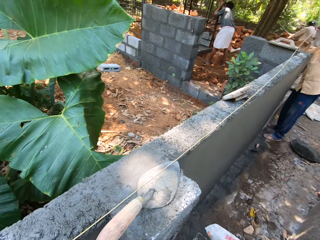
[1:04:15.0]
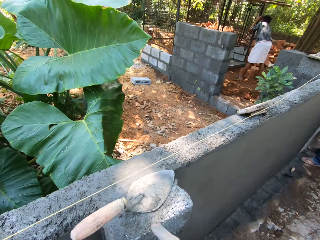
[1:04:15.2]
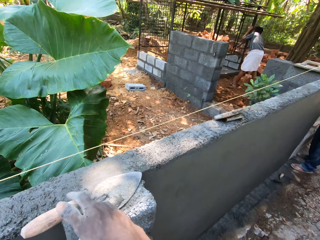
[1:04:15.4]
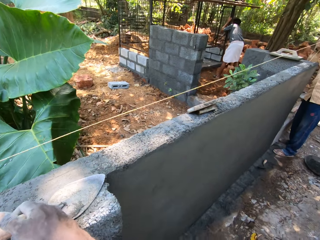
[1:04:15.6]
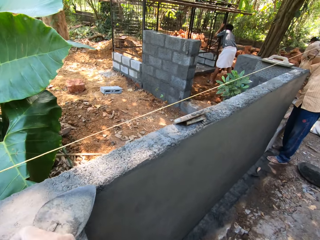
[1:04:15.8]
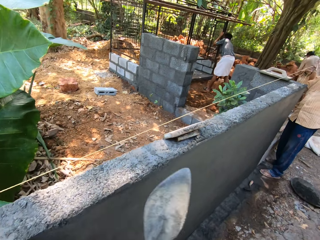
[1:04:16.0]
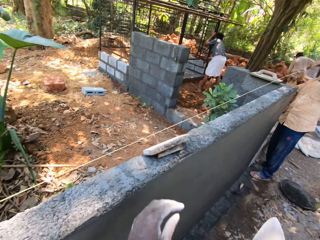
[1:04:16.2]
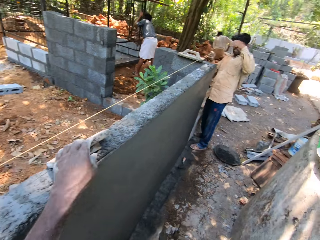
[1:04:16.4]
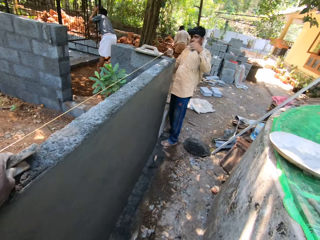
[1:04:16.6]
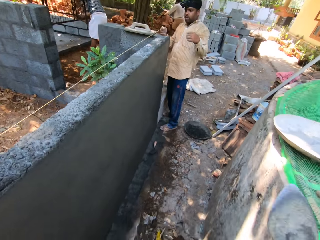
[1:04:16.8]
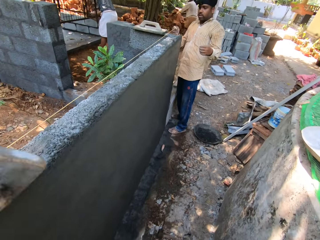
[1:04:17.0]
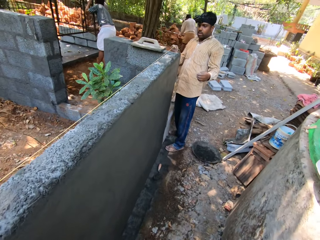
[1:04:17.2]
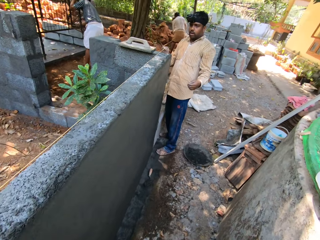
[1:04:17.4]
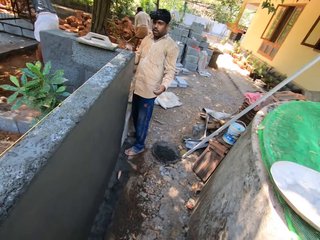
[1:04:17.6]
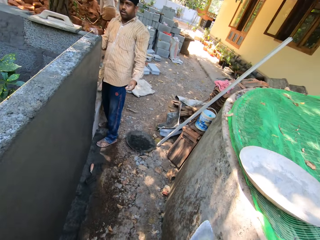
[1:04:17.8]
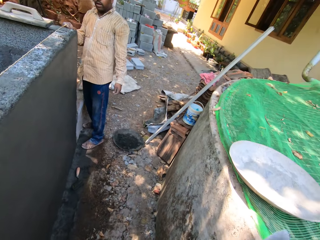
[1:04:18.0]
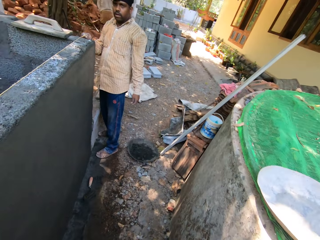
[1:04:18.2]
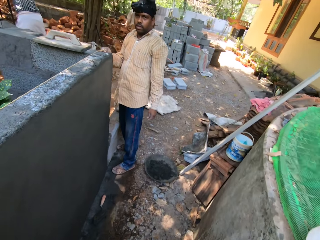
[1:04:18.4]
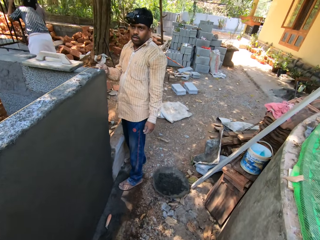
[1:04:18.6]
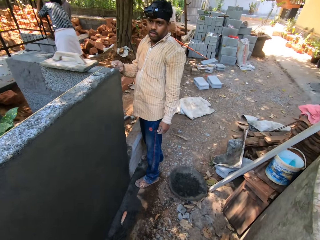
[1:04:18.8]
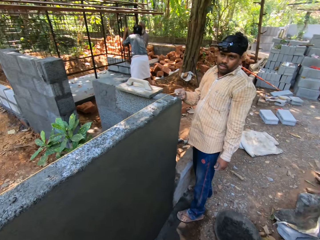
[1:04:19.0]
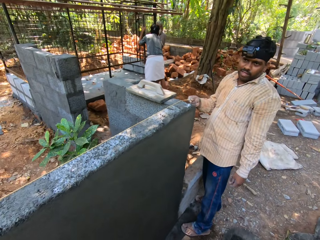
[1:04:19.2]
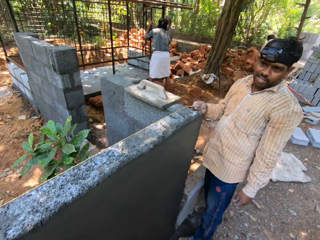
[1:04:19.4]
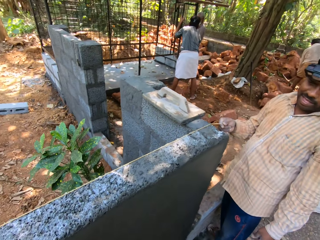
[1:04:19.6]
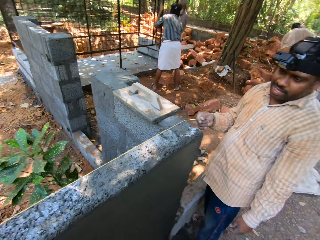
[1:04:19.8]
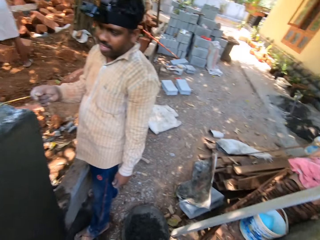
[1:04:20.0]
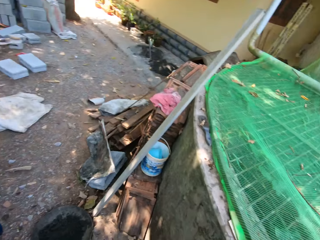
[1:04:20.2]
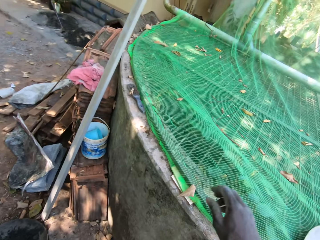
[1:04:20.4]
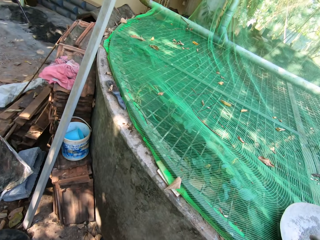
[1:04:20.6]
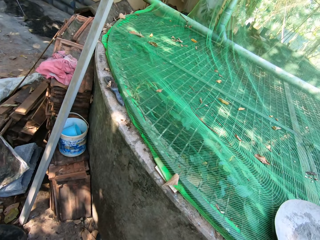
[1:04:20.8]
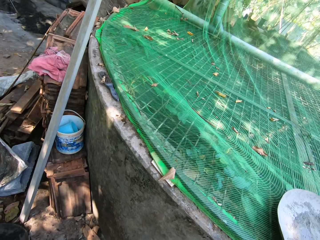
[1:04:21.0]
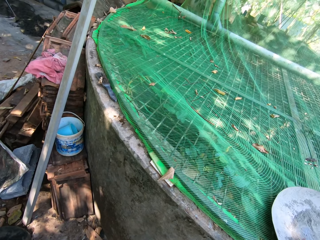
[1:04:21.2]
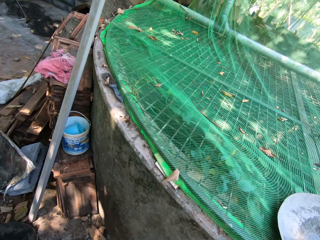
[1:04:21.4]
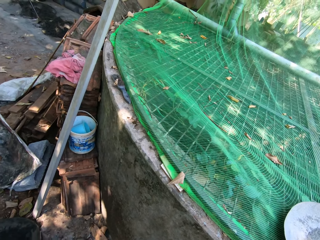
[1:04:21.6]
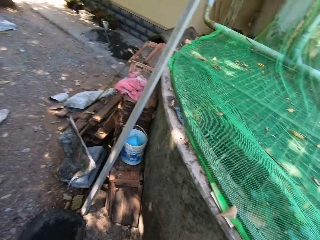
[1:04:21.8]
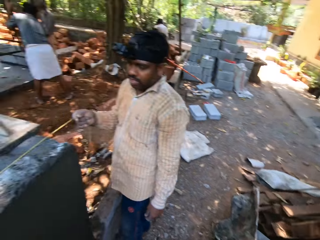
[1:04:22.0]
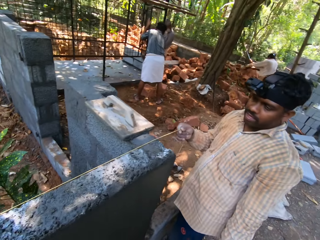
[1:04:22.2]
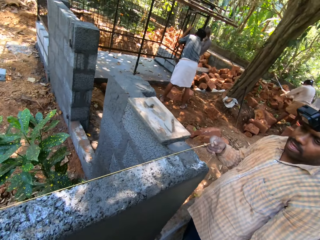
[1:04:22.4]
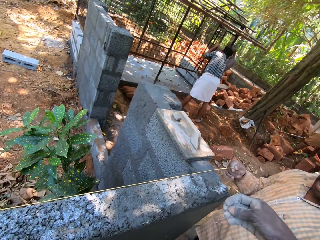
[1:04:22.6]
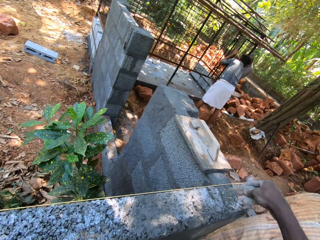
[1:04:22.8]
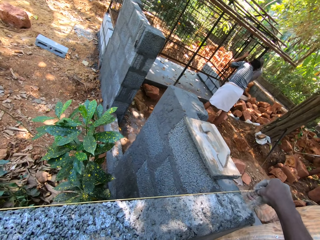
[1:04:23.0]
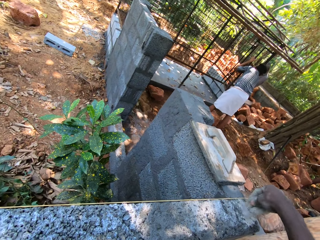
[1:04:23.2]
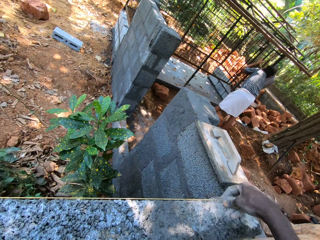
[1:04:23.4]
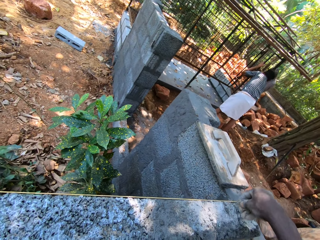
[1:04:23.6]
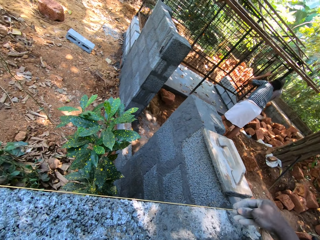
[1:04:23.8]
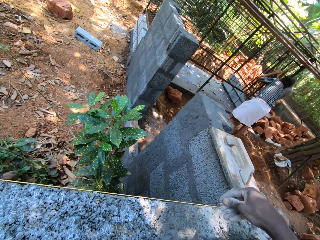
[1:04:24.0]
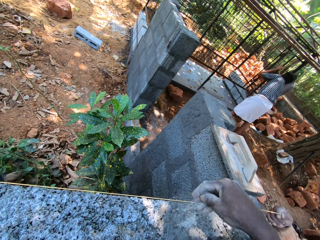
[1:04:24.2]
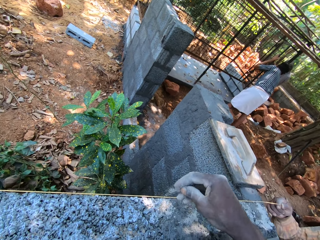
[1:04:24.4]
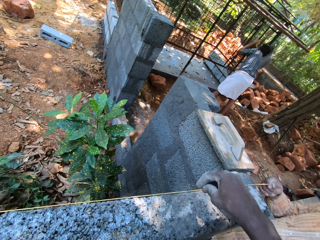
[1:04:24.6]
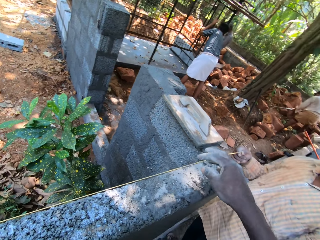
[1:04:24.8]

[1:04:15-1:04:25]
The camera wearer picks up the trowel from the fence with his right hand. He picks up the float from the fence with his left hand. The man holds the rope on the fence with his right hand. The camera wearer walks around the block. Another man breaks rocks on the floor with a digger in his hands. The camera wearer picks up cement. He sprinkles the cement on the fence with his right hand.

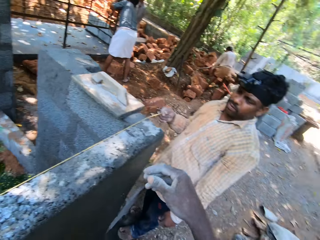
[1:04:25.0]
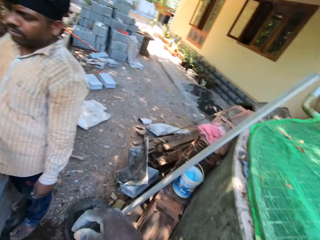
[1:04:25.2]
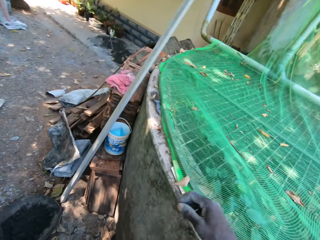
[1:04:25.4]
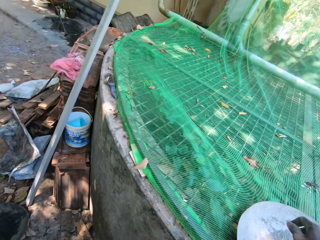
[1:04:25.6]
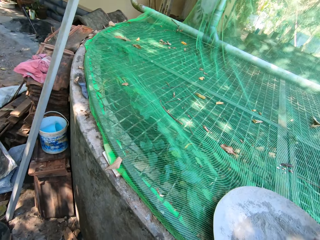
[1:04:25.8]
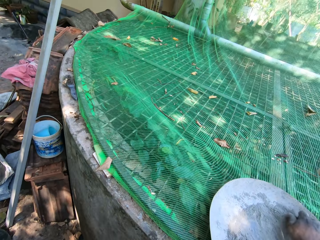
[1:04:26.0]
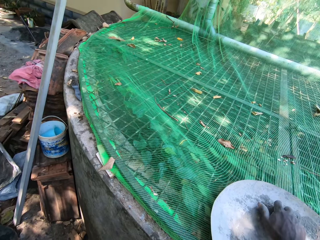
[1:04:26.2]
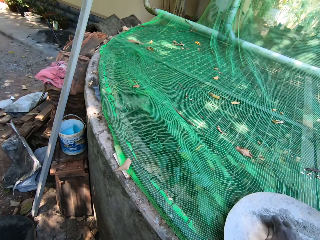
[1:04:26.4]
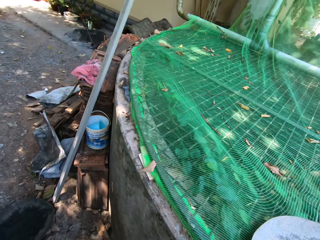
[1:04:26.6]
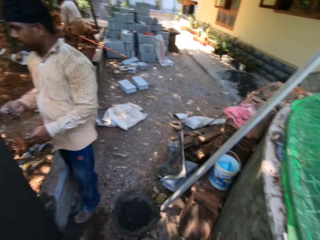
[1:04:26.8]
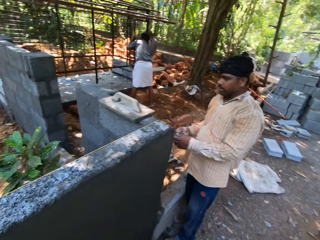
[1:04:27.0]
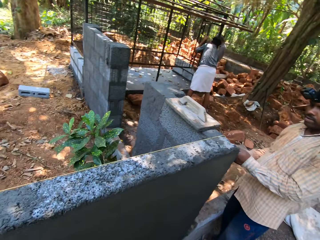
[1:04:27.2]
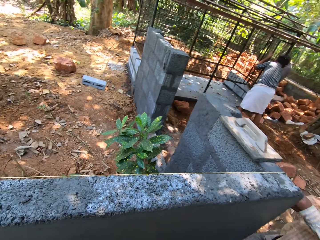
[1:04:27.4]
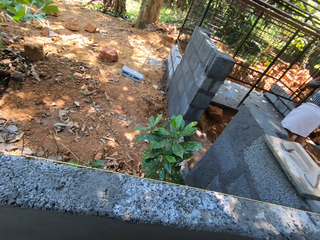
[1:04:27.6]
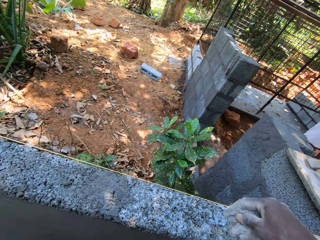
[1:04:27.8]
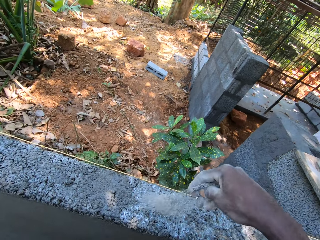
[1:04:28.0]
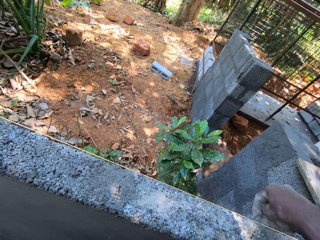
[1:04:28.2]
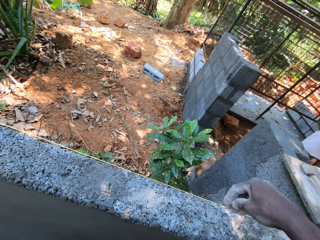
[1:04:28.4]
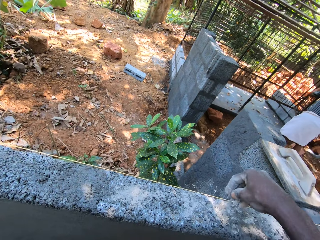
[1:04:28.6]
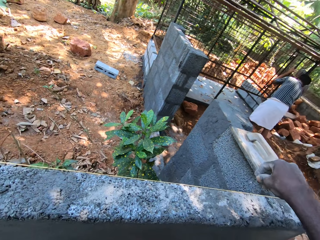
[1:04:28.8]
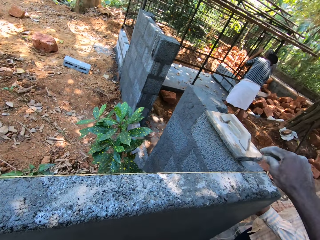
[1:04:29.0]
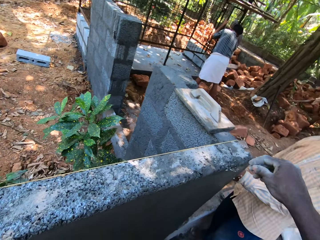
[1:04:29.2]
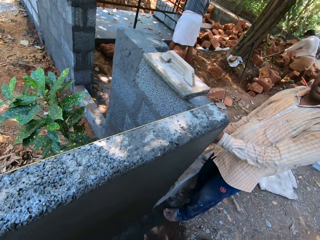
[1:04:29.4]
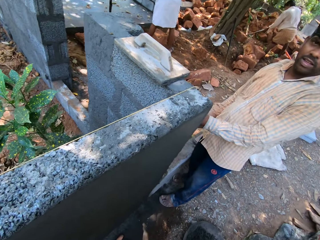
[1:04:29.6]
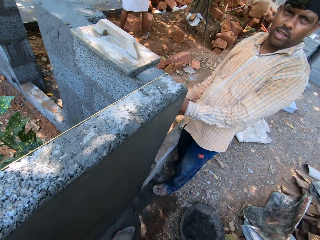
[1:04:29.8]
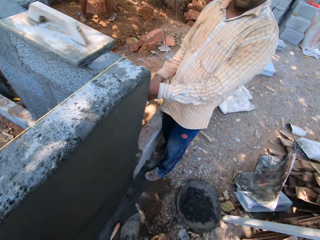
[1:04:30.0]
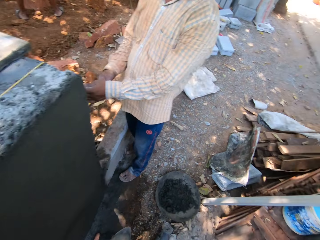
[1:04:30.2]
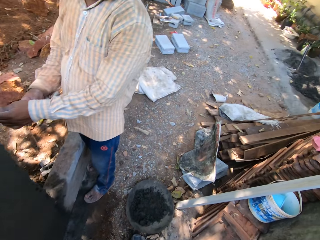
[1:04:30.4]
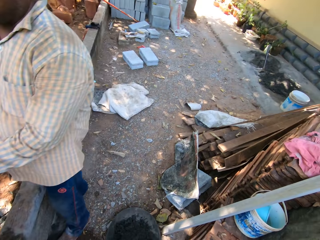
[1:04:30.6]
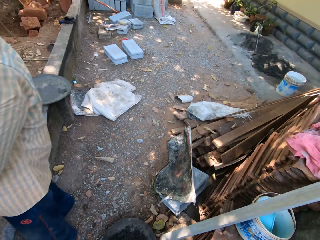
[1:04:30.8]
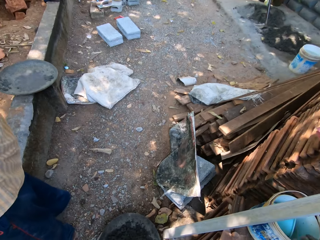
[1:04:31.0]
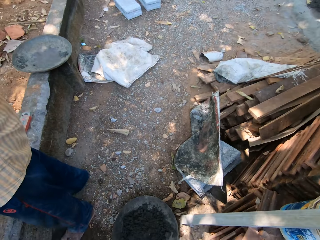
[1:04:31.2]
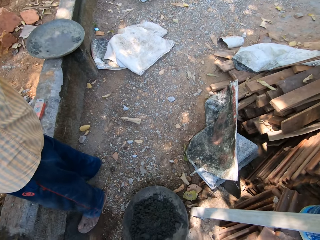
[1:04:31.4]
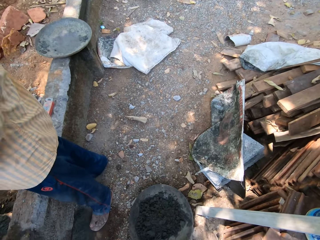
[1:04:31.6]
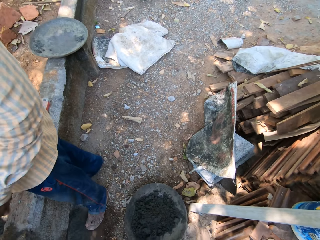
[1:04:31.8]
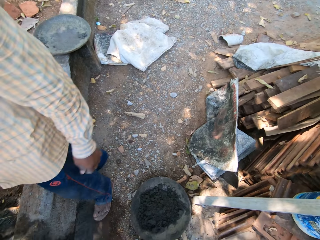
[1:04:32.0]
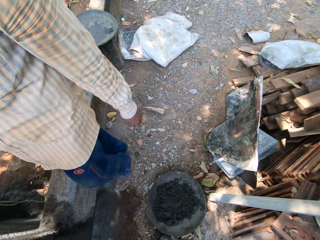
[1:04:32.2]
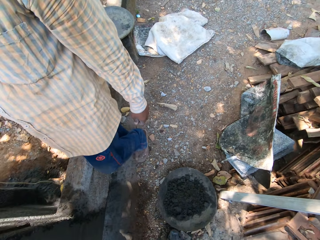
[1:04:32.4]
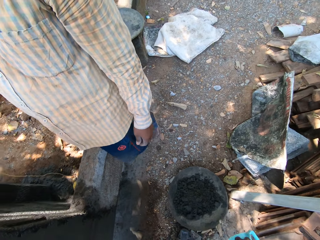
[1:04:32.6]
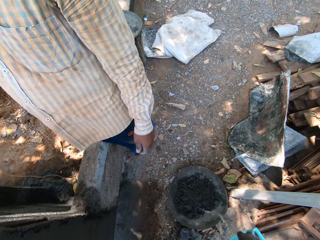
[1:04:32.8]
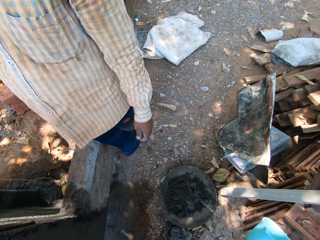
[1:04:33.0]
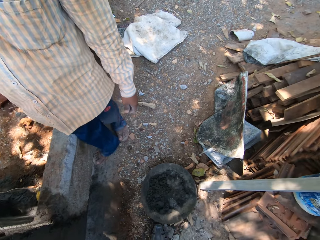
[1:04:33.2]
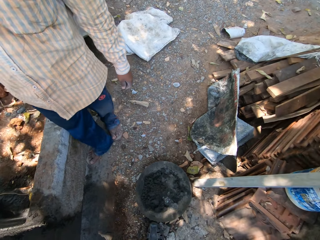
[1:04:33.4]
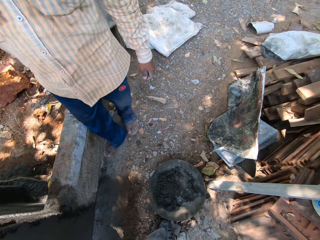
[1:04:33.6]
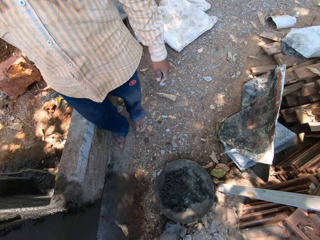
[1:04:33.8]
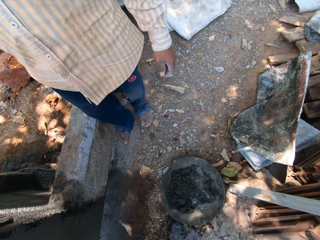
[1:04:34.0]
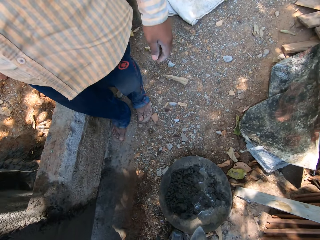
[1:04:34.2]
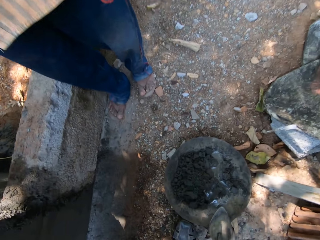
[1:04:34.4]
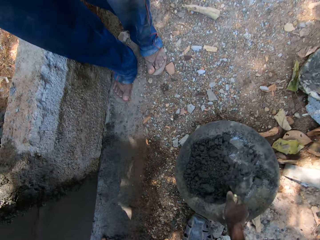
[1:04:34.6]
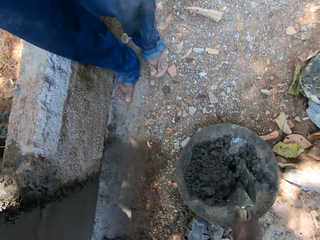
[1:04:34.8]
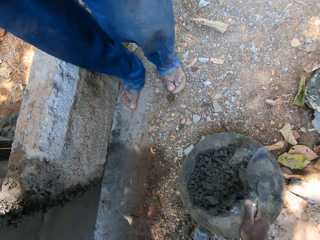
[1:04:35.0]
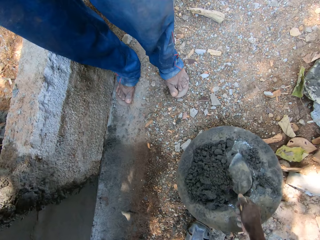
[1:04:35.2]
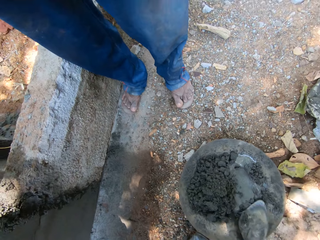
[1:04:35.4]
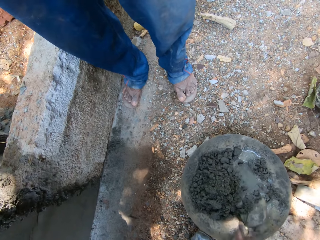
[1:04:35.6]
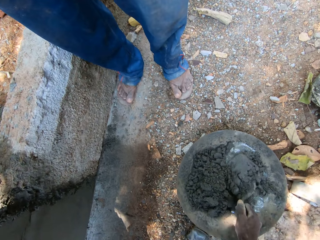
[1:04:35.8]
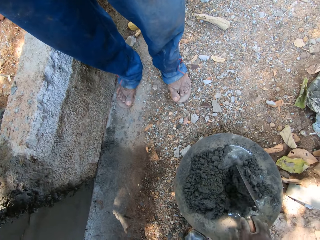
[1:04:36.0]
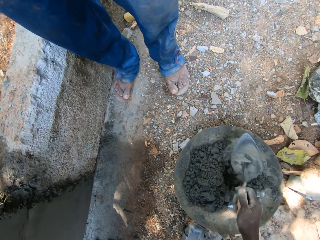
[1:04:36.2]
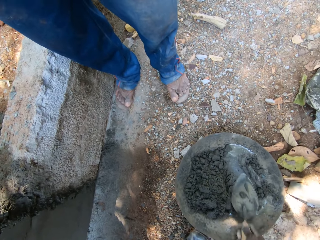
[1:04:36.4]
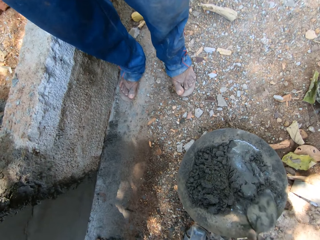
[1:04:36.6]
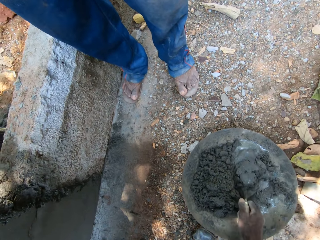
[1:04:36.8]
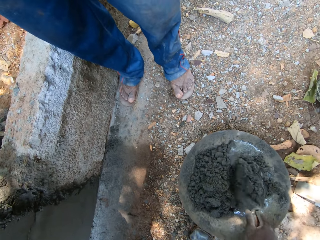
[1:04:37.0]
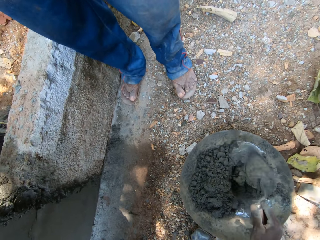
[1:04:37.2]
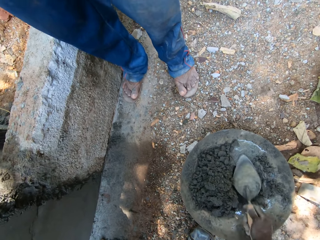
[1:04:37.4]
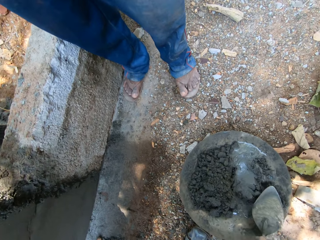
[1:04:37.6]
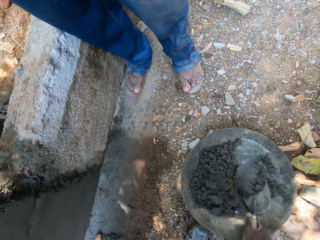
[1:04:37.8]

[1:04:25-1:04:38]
The camera wearer picks up cement from a pan on a pond with his right hand. He sprinkles the cement on the fence with his right hand. He interacts with the man. He walks around the block. He pours water into a pan of mortar with a bowl in his right hand. He mixes the mortar in the pan with the trowel in his right hand.
